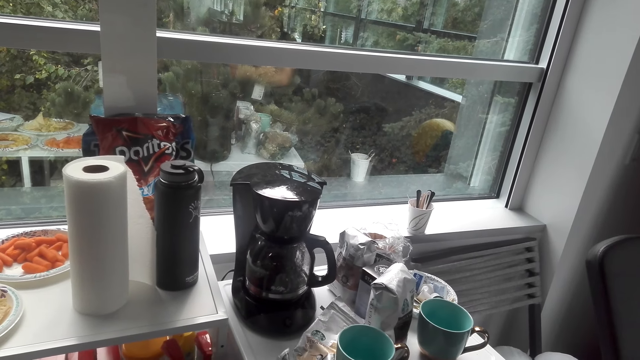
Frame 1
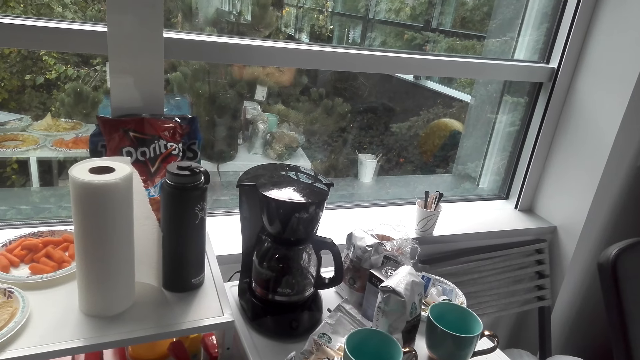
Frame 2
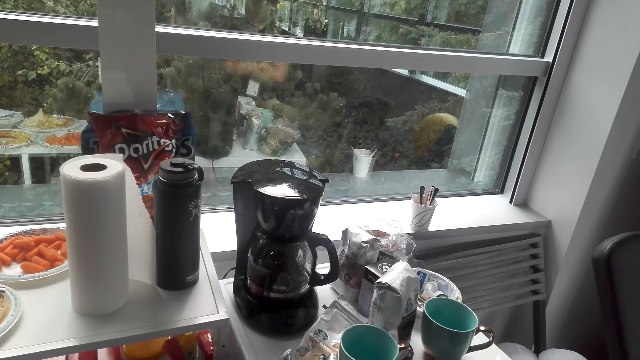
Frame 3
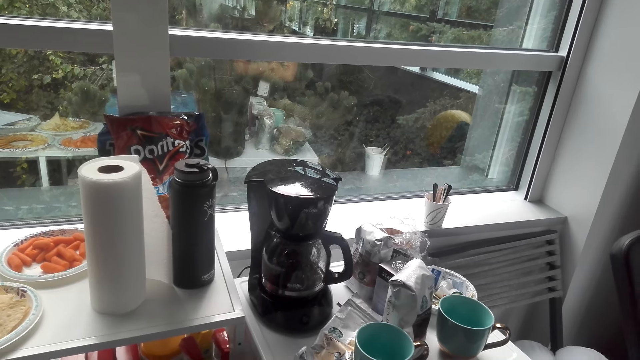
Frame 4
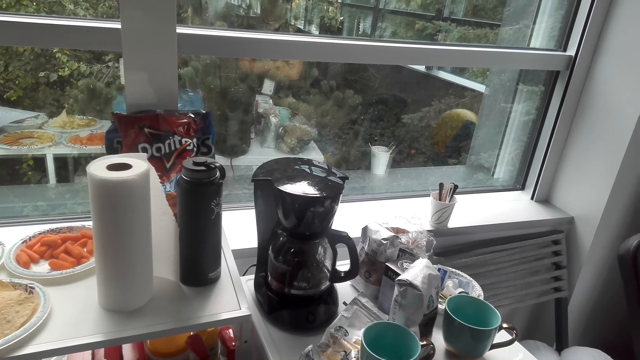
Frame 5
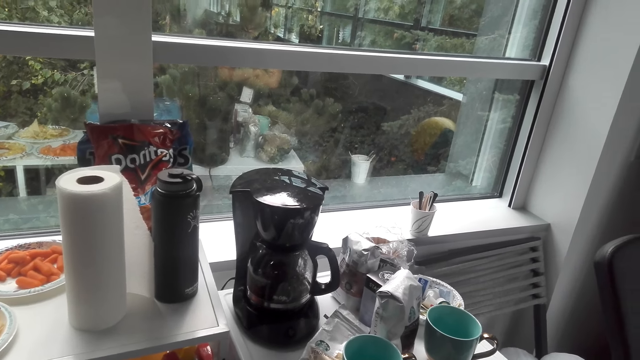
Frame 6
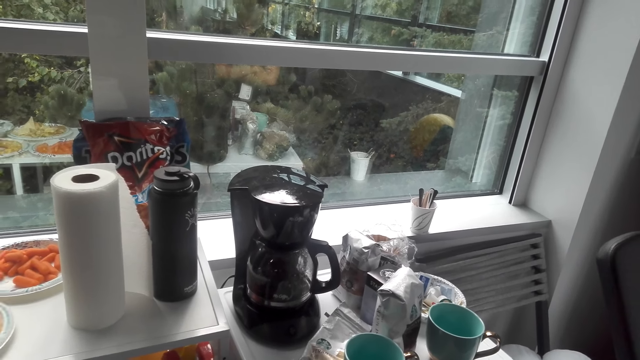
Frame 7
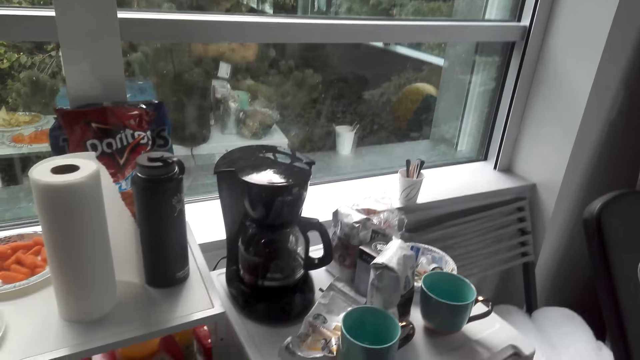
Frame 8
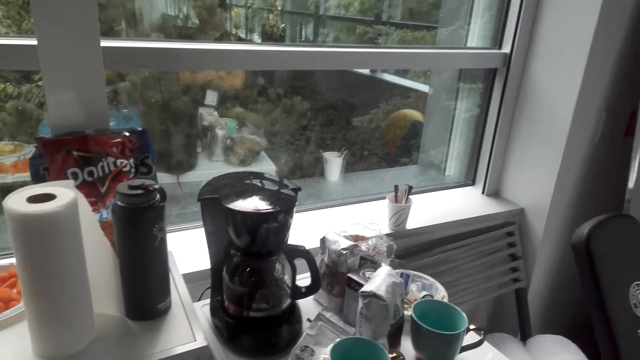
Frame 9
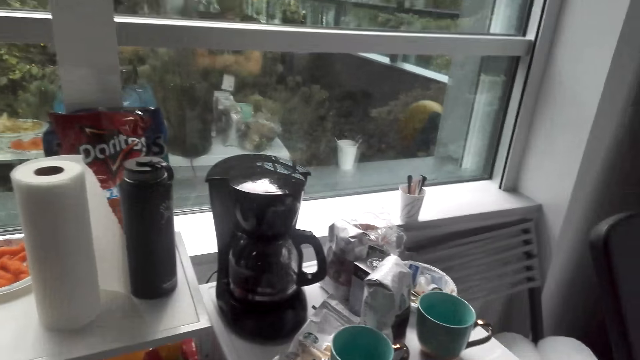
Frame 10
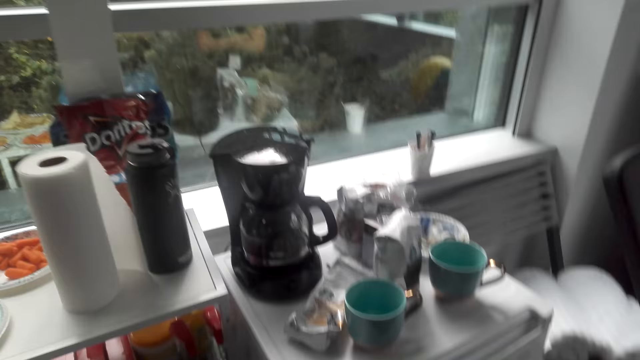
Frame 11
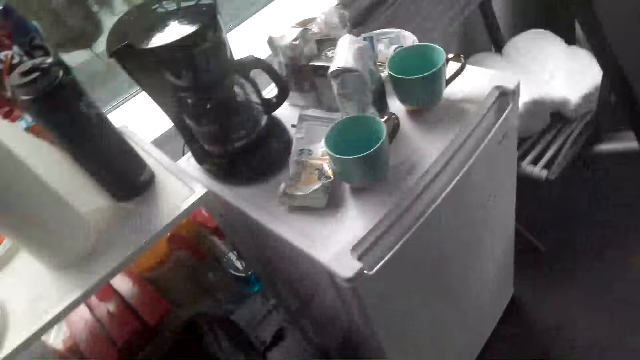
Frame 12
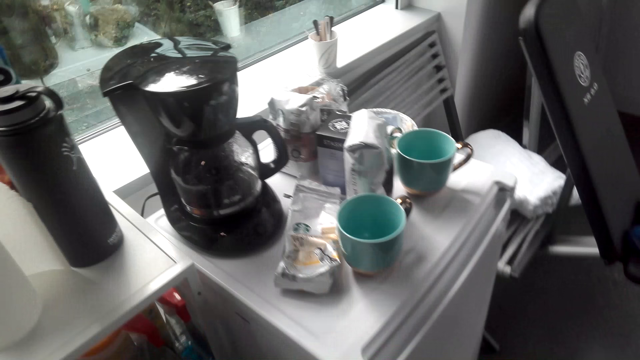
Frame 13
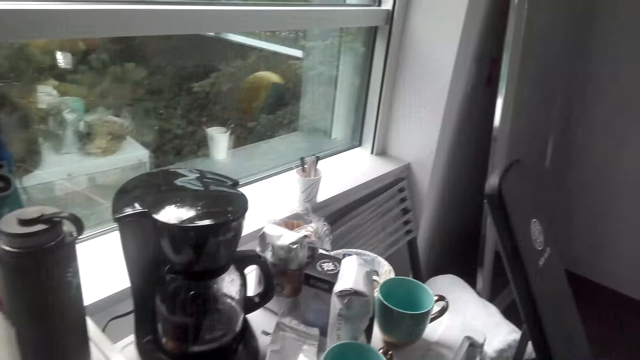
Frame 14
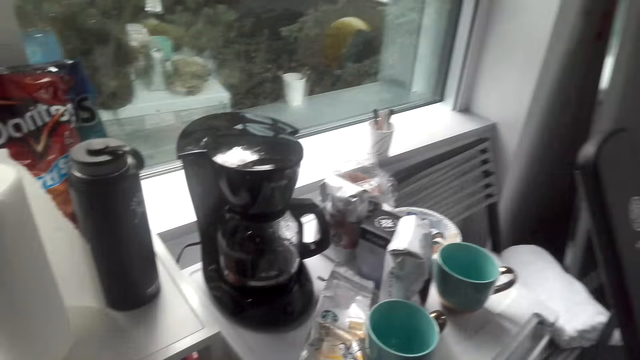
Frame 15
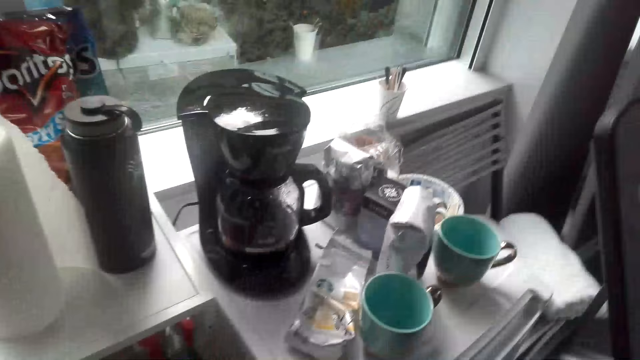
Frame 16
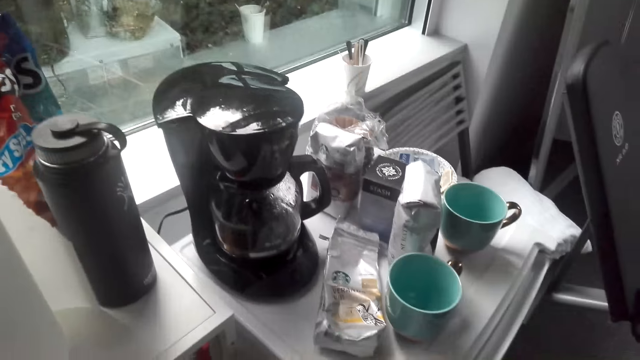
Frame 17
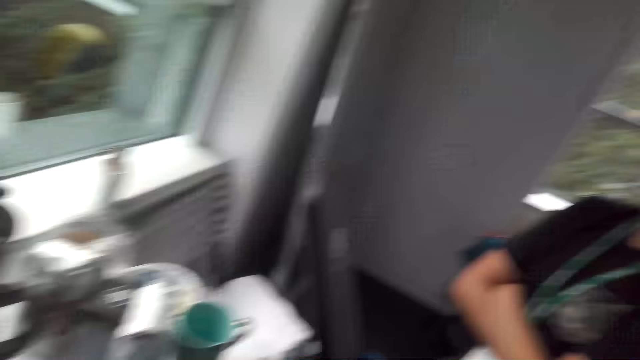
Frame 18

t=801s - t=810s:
The camera wearer interacts with a woman.

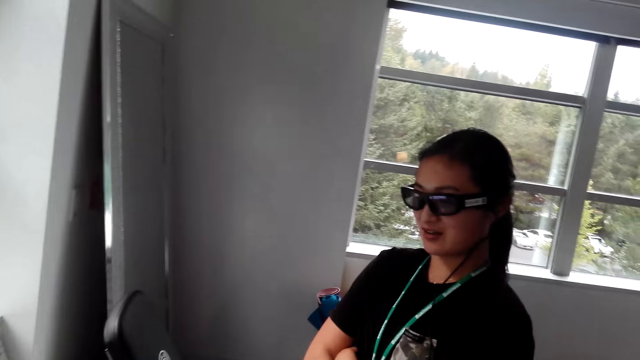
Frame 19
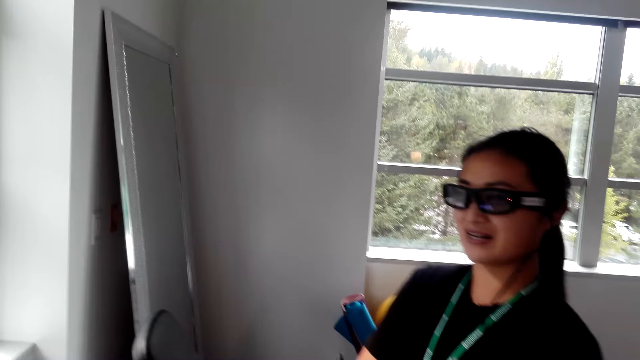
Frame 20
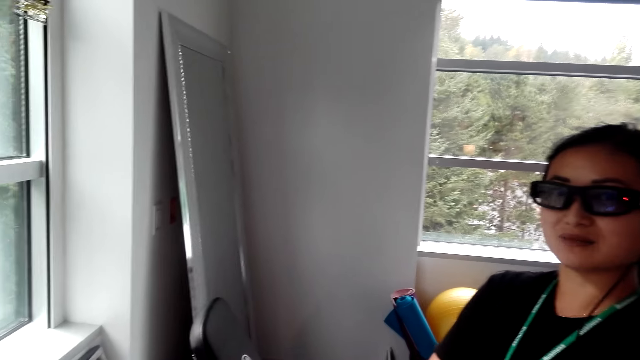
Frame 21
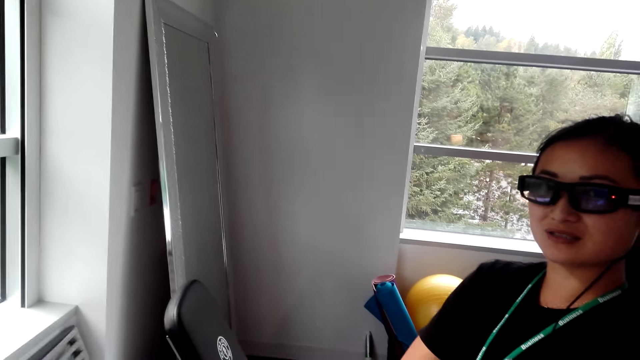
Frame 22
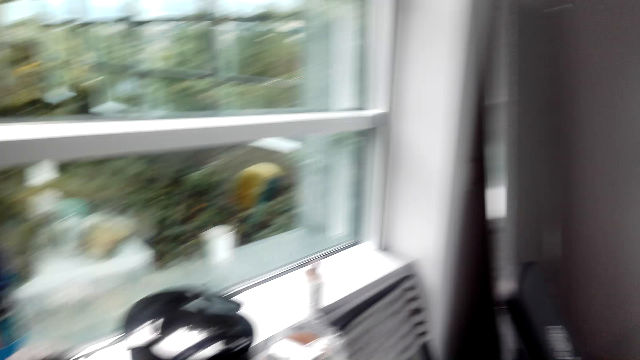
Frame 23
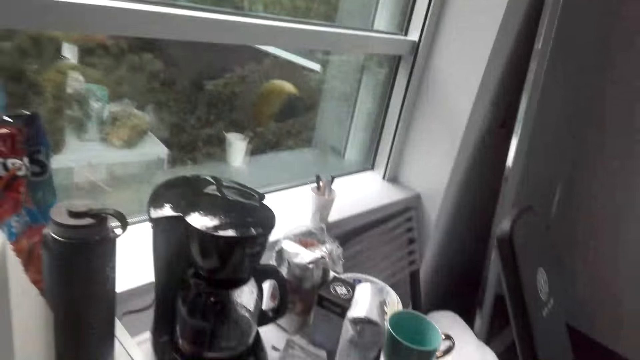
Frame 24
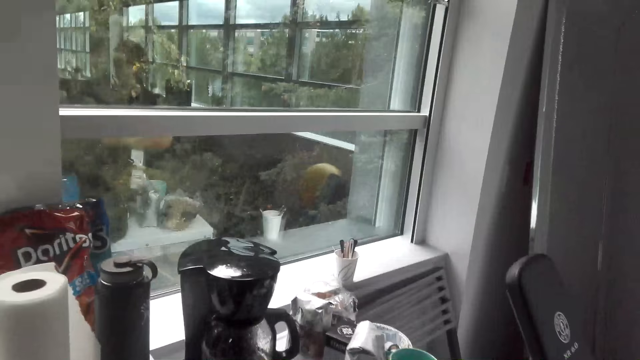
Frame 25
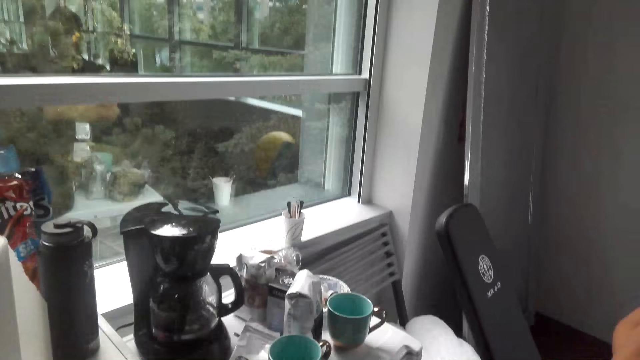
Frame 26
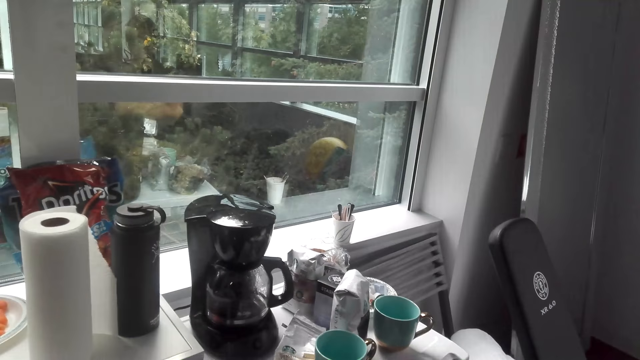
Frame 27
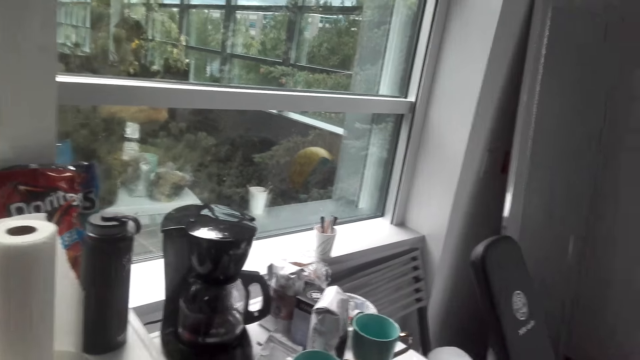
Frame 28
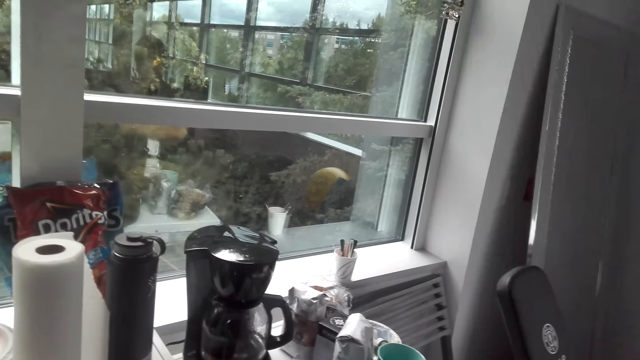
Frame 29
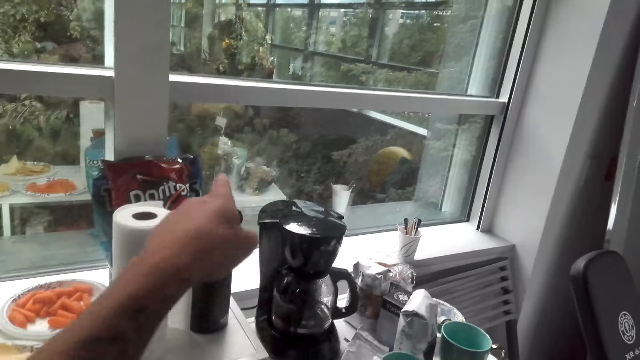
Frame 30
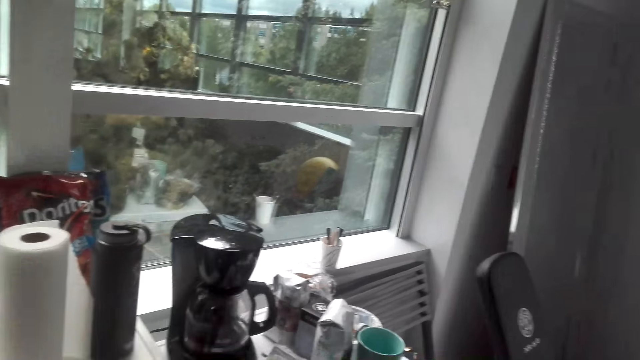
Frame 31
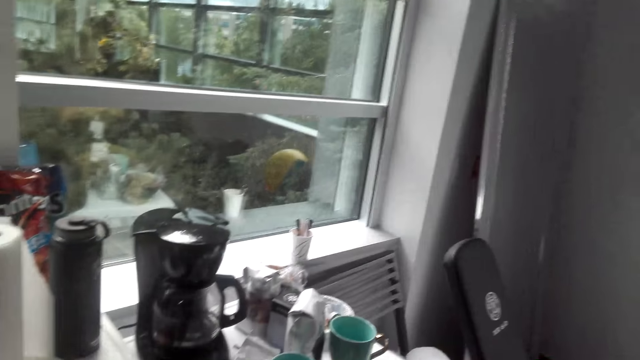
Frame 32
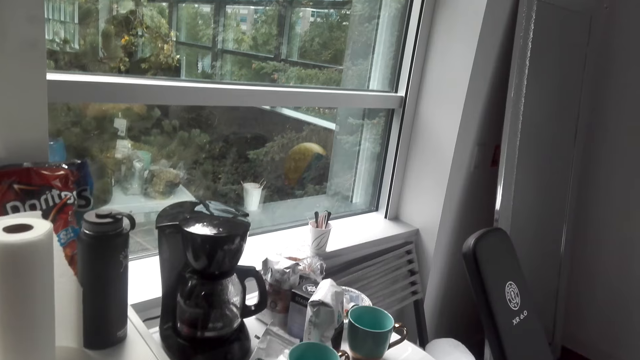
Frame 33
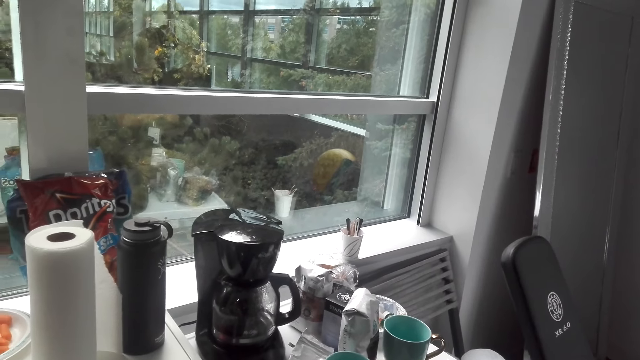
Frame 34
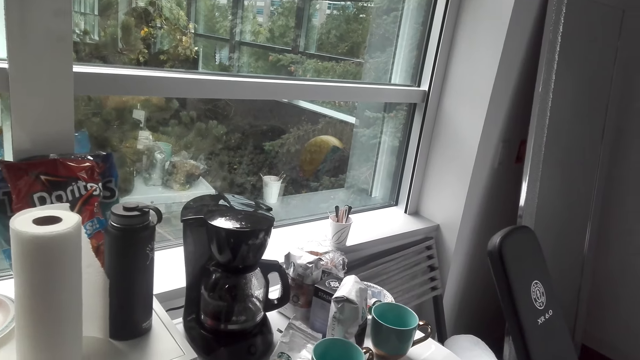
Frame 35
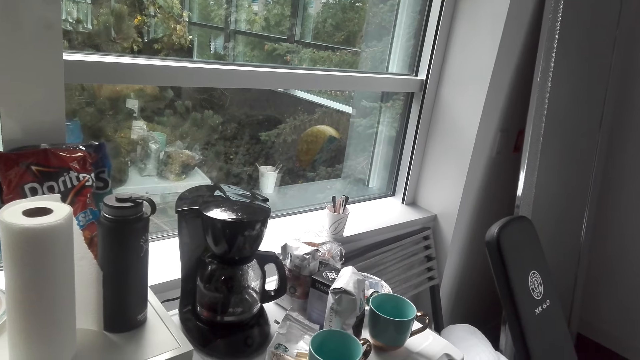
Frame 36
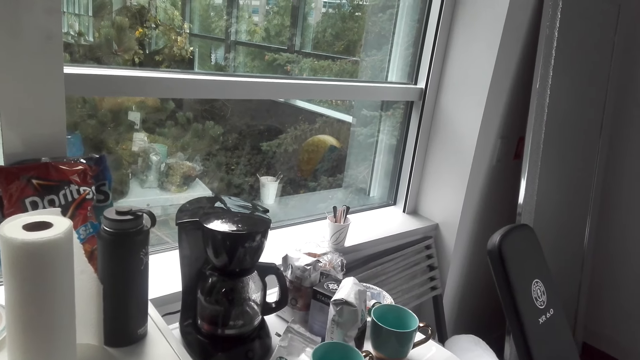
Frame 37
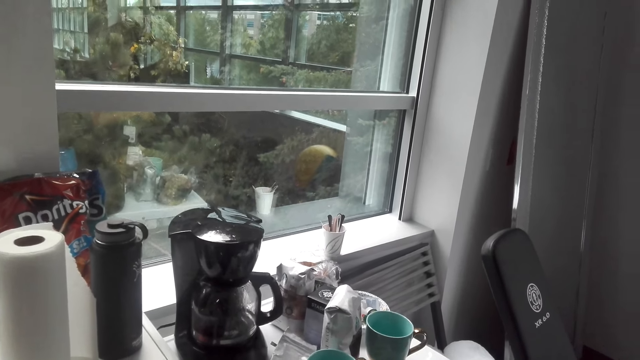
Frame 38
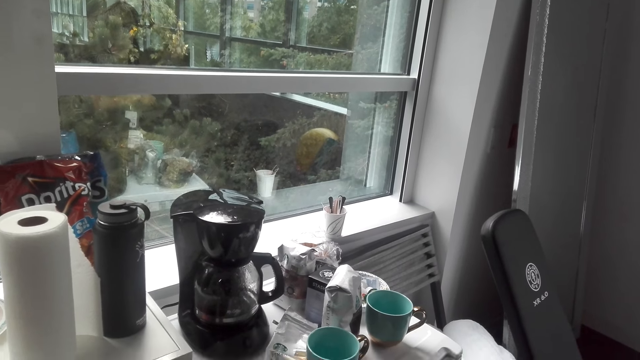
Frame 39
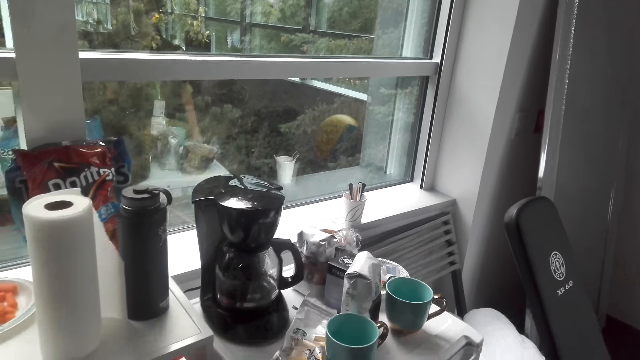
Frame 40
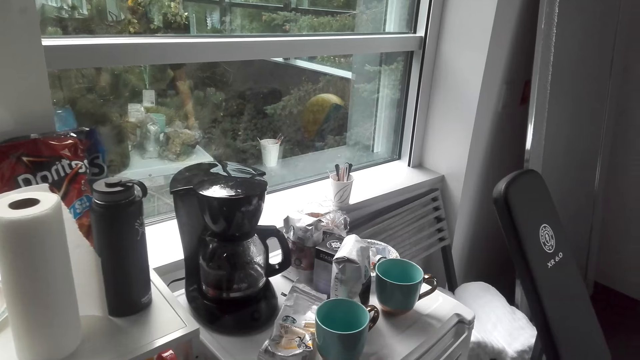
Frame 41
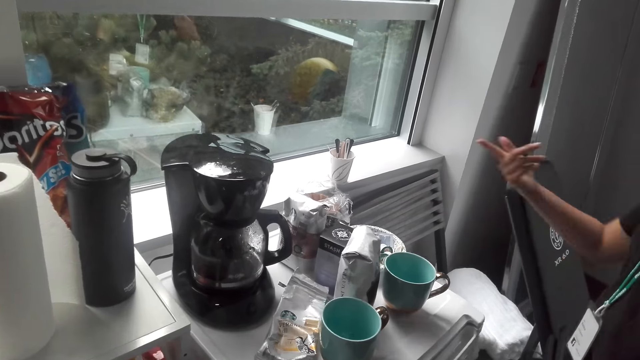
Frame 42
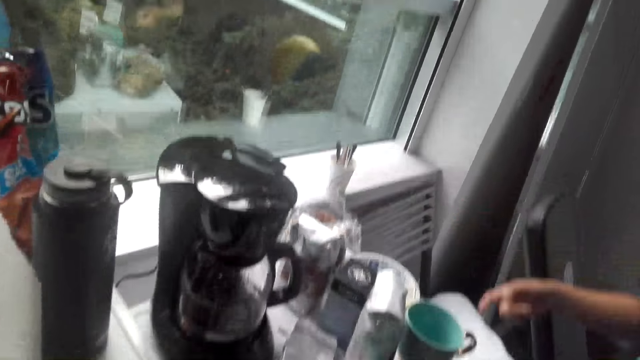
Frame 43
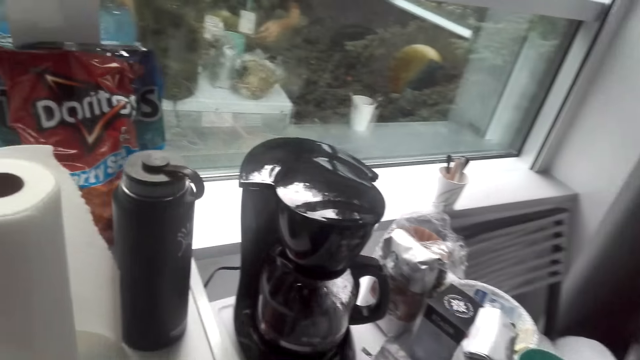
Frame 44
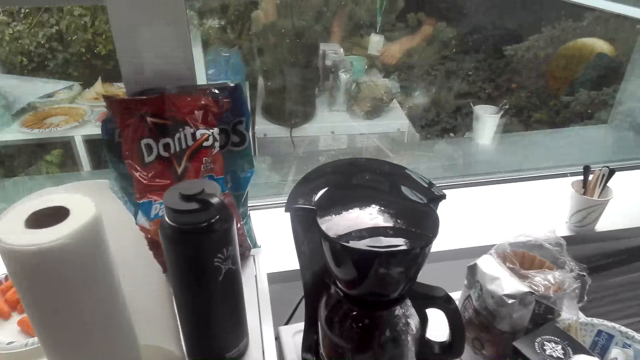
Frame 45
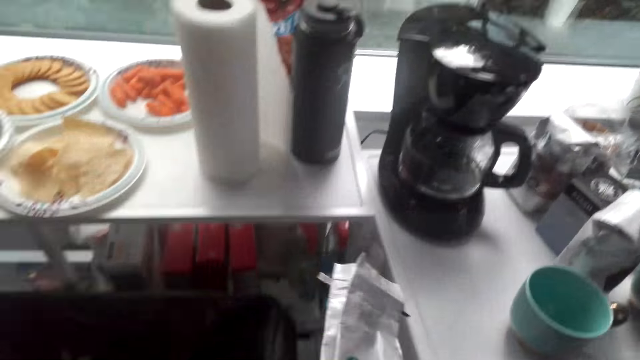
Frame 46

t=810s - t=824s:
A woman holds hands together. The camera wearer looks around. The woman looks around. The camera wearer interacts with the woman. They point on the wall. They interact with the woman. They do something. The woman moves the right hand. The woman points at something.
